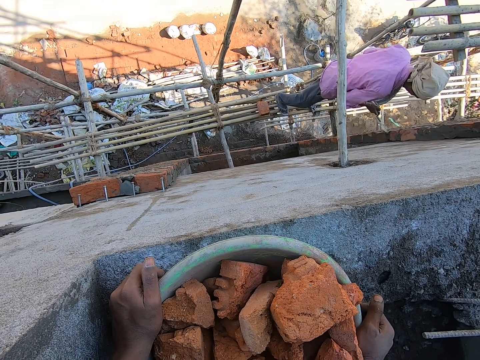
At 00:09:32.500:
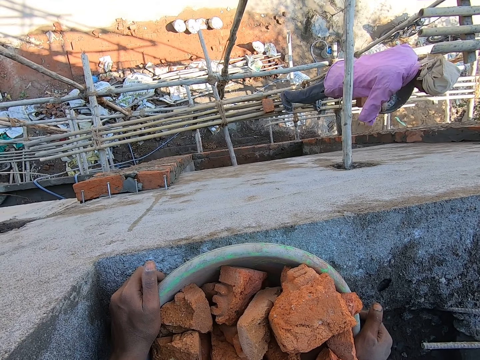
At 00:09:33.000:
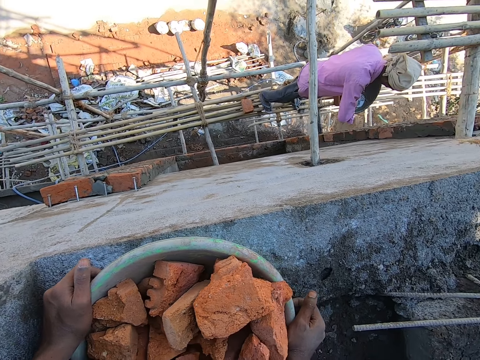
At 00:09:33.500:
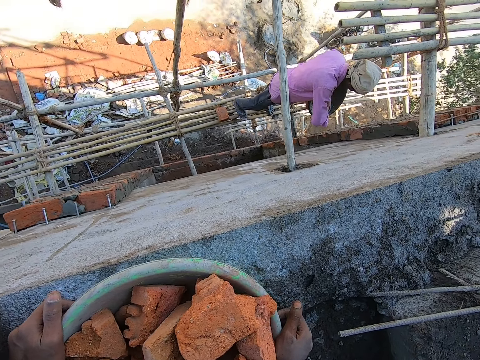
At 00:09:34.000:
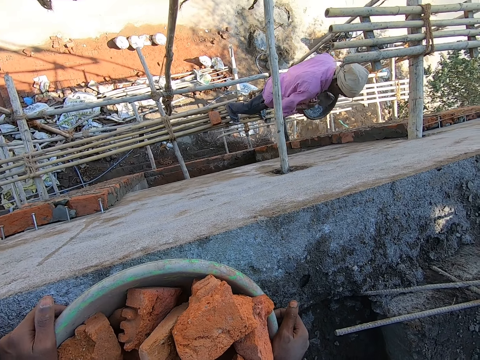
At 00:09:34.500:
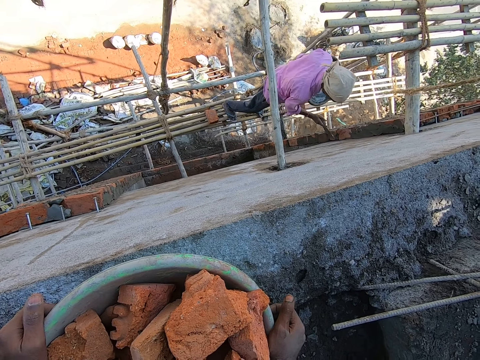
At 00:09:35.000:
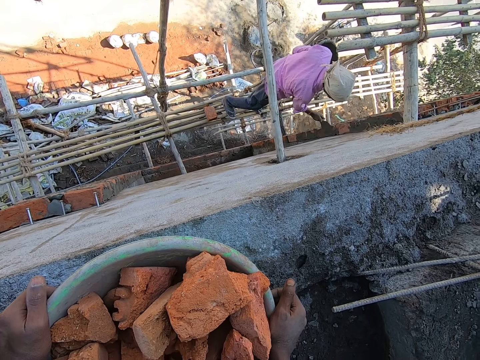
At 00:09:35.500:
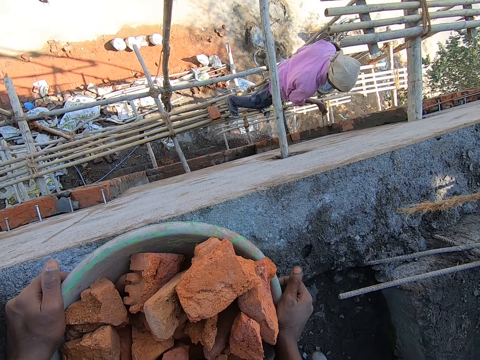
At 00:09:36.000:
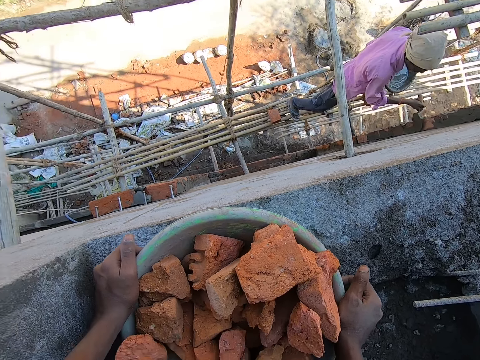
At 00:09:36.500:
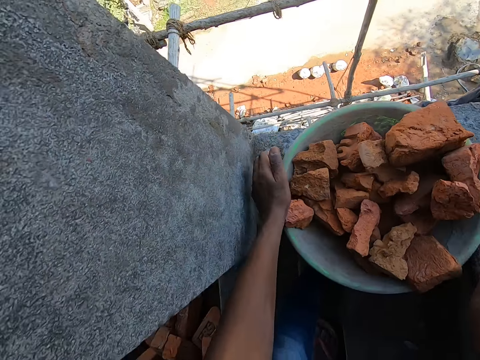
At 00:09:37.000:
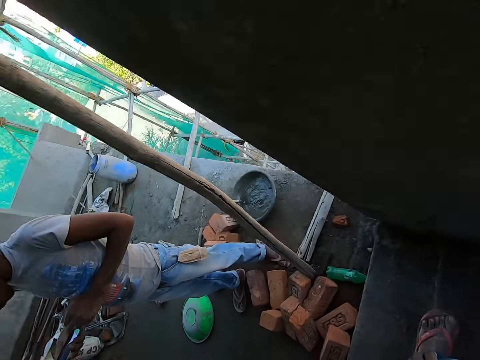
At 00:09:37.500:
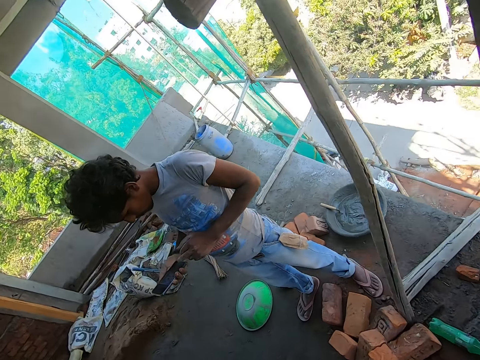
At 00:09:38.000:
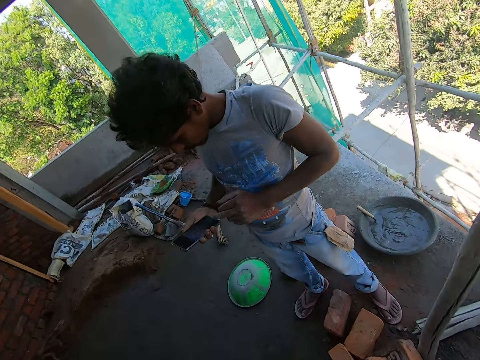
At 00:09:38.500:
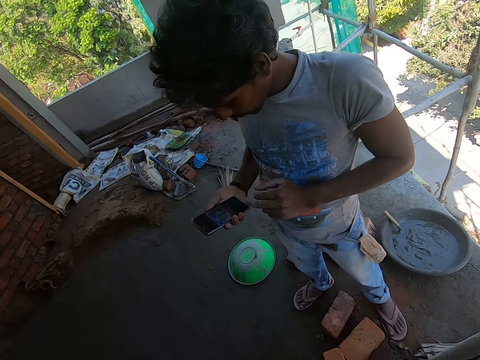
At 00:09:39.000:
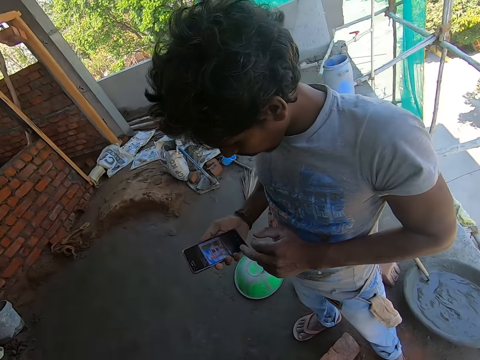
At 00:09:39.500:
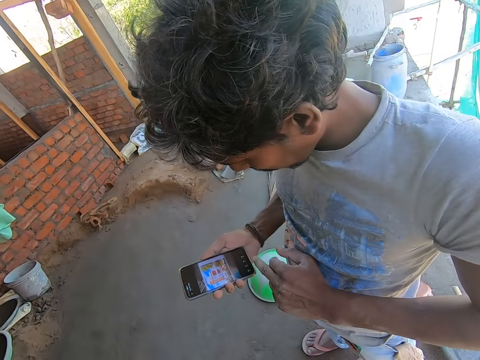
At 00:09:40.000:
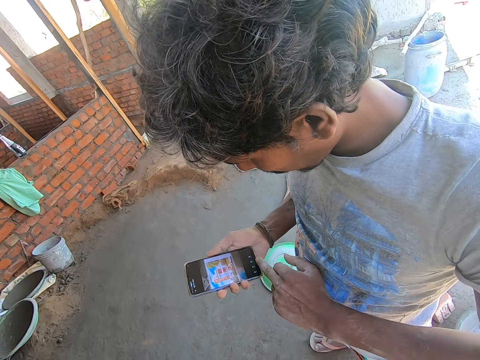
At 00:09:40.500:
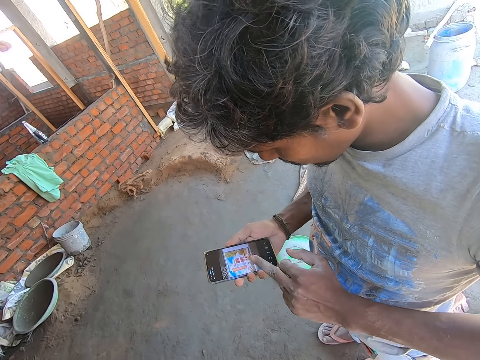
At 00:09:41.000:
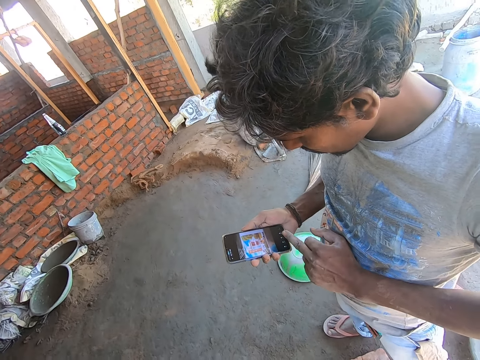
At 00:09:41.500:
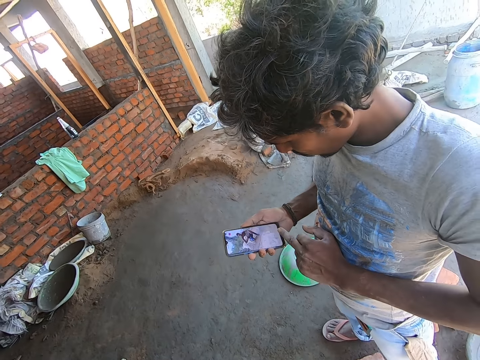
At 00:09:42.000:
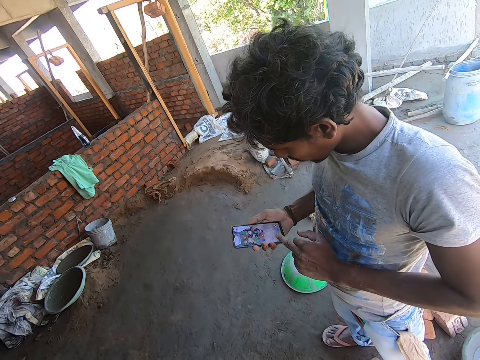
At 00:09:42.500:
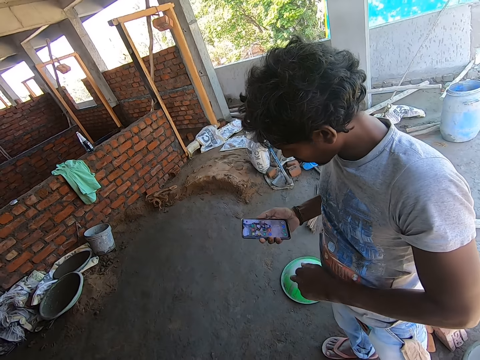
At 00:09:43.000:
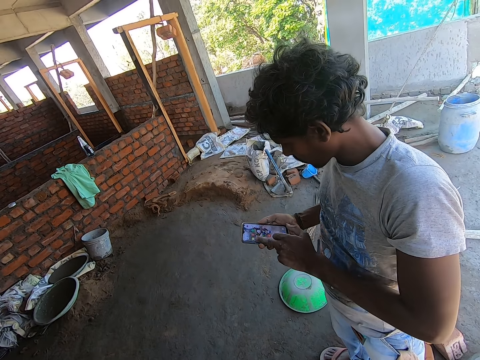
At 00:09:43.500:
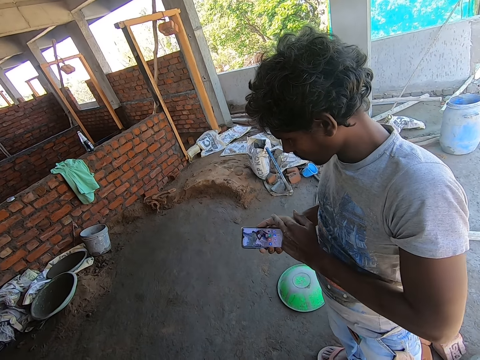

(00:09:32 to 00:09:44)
A man takes mortar from a head pan in his left hand with the trowel in his right hand. The man puts the mortar in the trowel in his right hand on a brick on the wall. The man plasters the brick with the mortar with the trowel in his right hand. The camera wearer looks around. Another man operates the cellphone in his right hand with his left hand.

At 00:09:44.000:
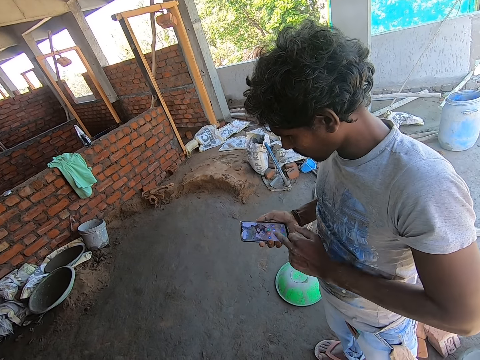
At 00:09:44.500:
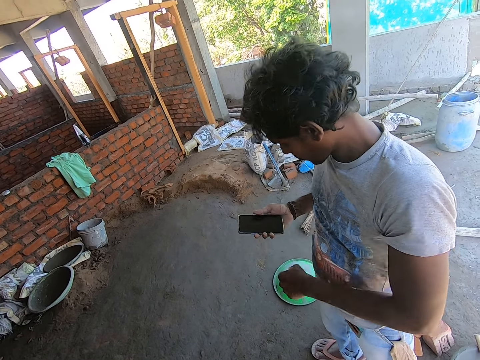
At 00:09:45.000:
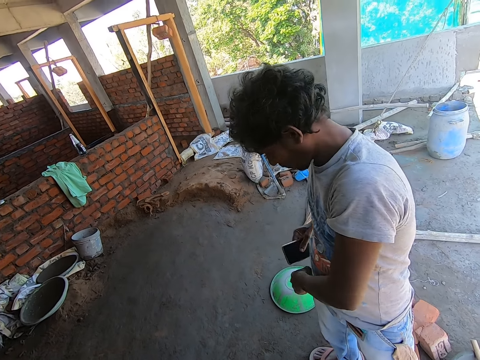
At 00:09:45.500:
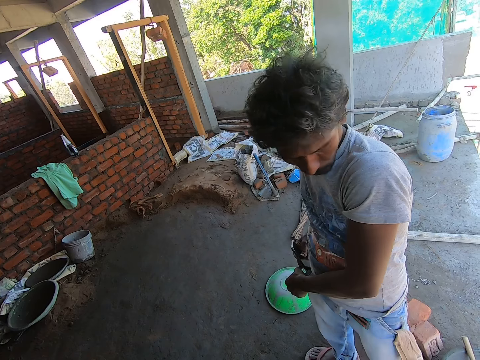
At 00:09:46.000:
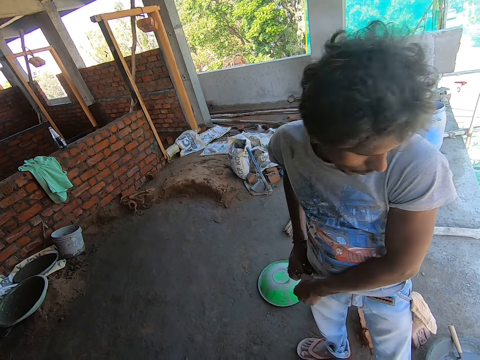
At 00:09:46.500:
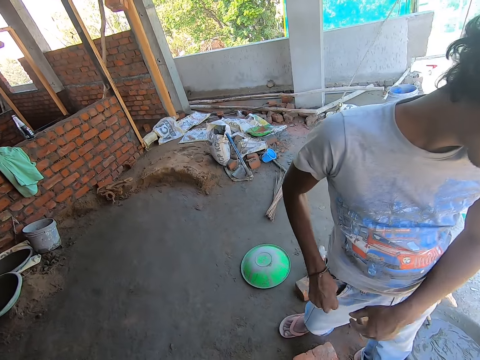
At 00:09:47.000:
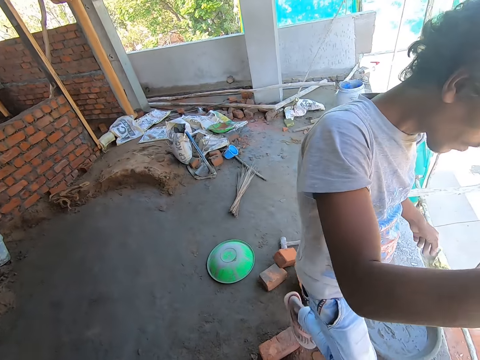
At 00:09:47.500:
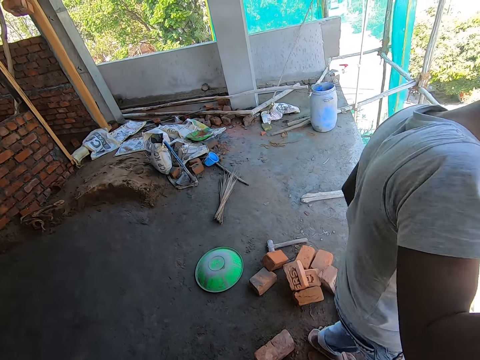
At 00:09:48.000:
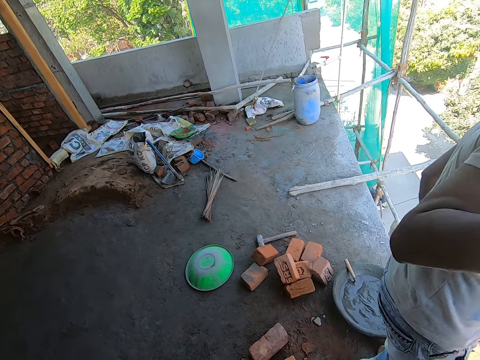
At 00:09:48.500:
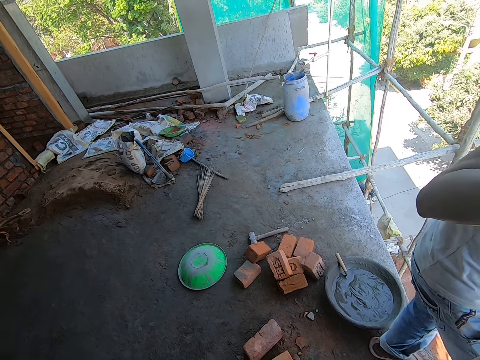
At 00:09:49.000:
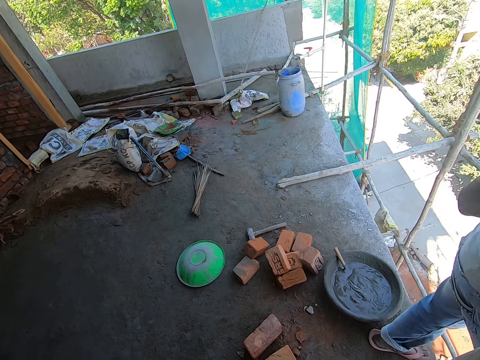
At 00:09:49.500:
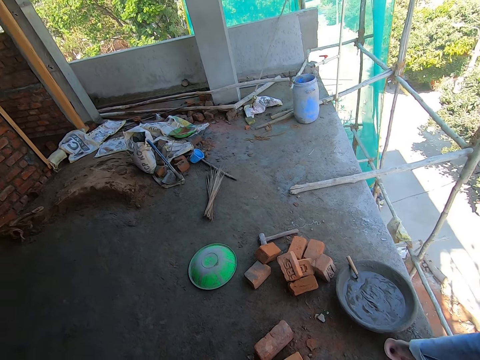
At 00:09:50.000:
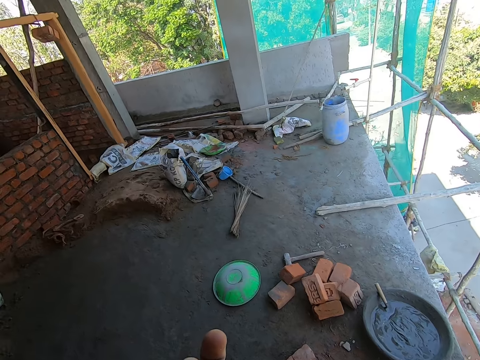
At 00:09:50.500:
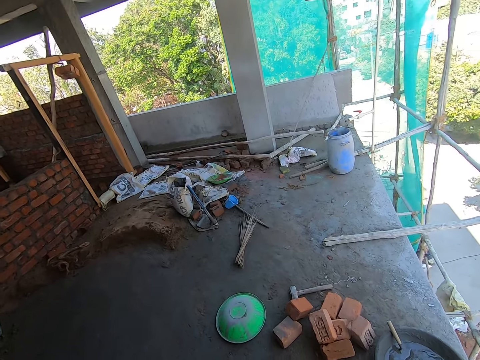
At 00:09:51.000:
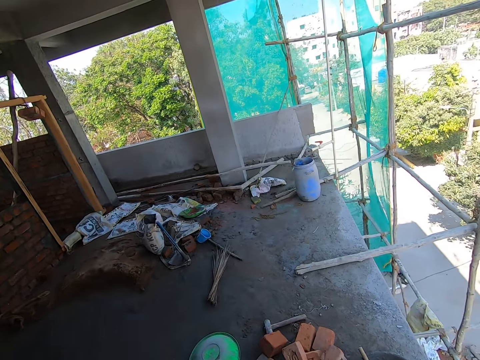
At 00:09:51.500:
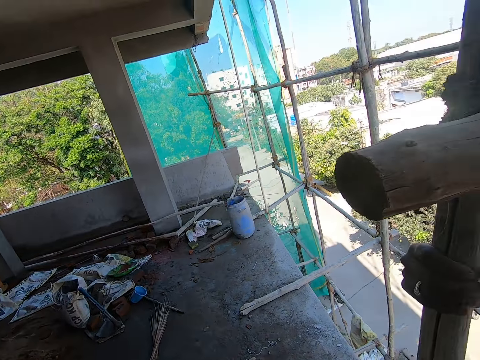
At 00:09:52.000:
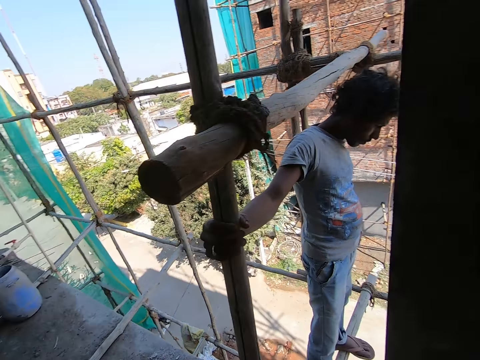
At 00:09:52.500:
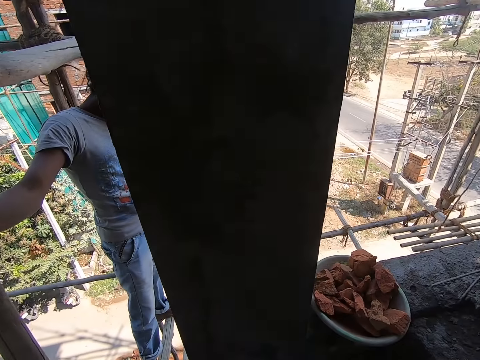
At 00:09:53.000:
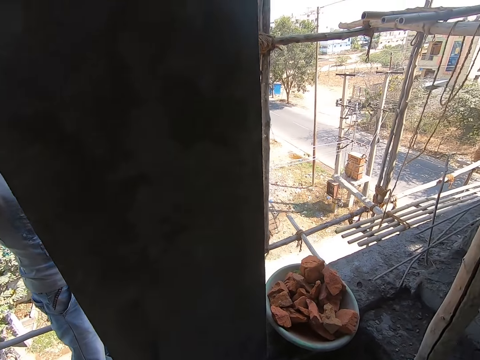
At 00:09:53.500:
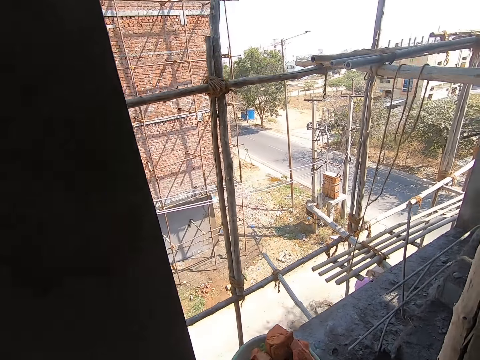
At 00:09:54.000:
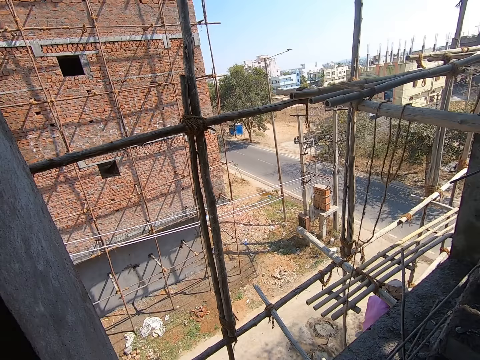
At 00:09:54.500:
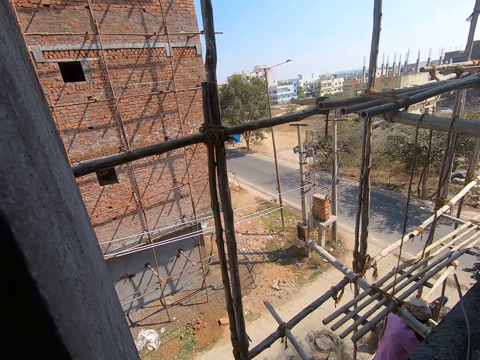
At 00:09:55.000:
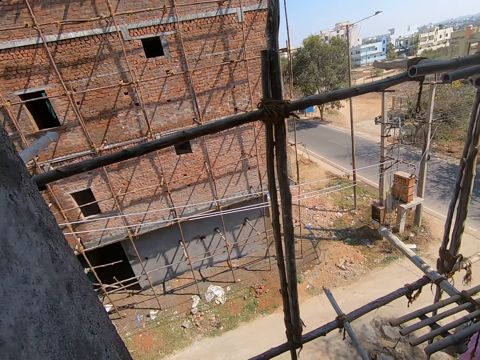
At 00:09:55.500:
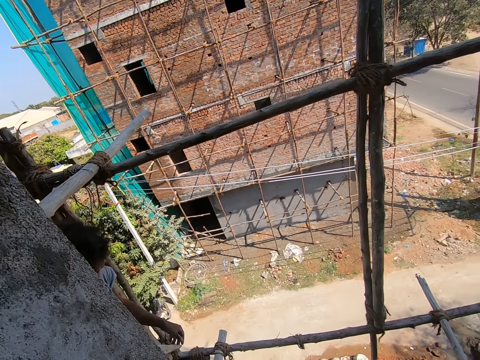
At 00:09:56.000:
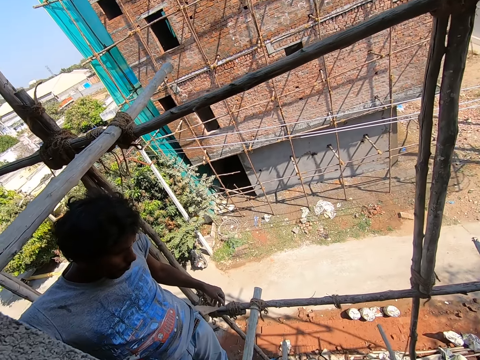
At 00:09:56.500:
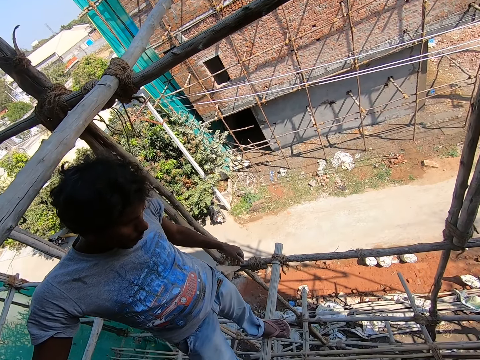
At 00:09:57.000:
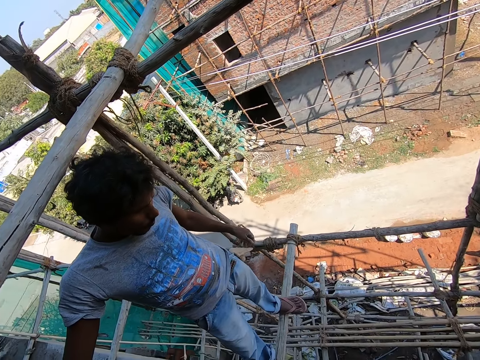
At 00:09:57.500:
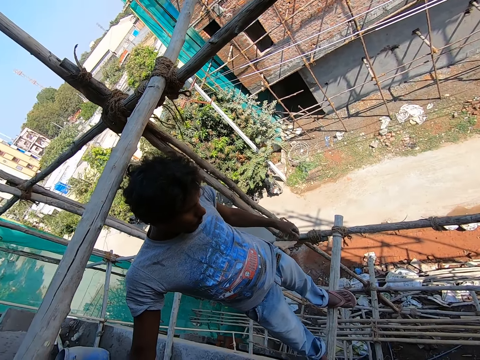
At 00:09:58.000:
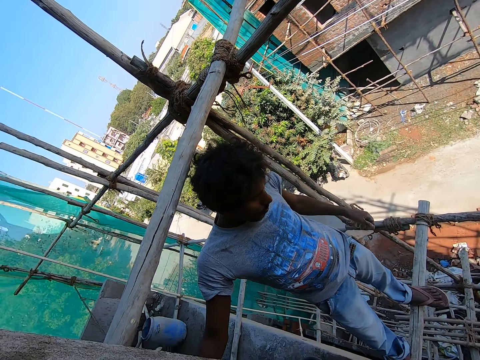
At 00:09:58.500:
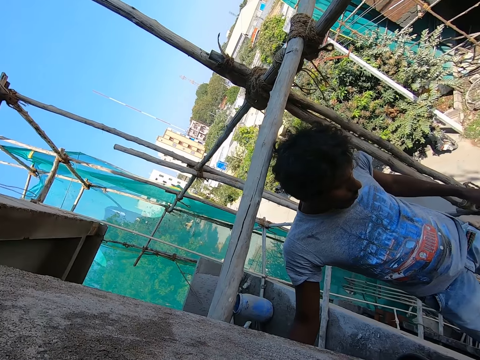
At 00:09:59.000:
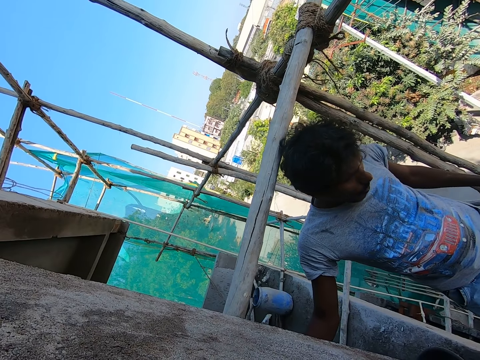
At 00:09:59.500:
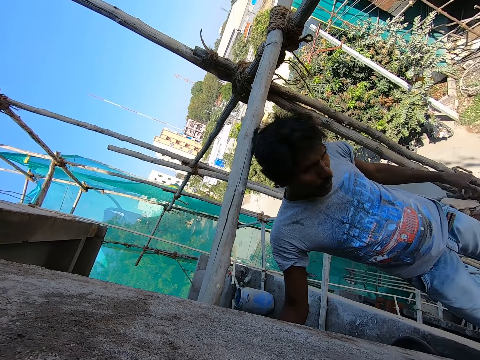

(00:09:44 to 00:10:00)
A man puts the cellphone in his right hand into his pocket. The man walks away from the camera wearer. The man stands on a bamboo scaffold. The camera wearer converses with the man. They look outside the building.
